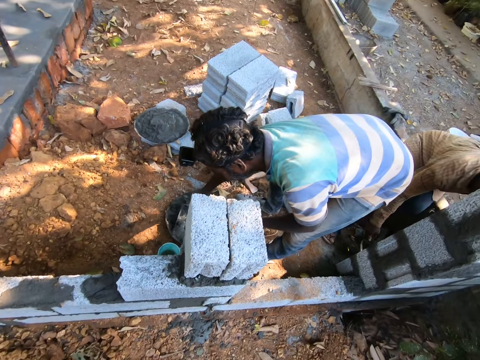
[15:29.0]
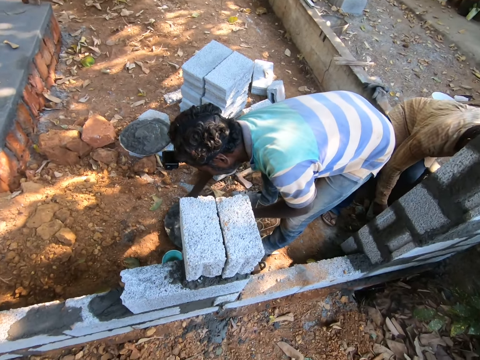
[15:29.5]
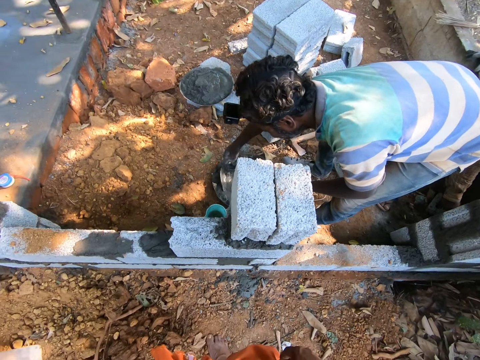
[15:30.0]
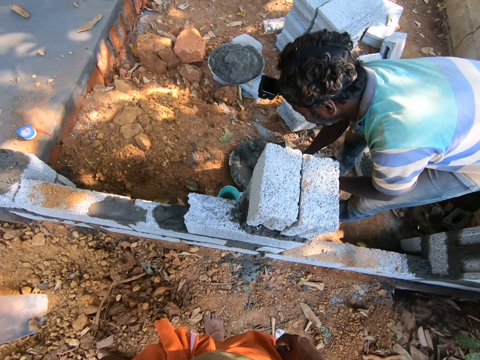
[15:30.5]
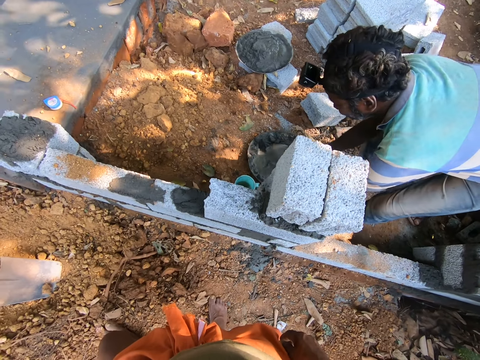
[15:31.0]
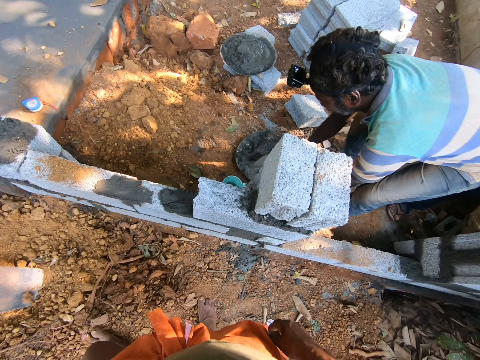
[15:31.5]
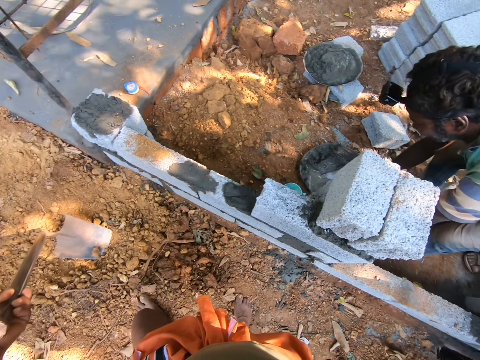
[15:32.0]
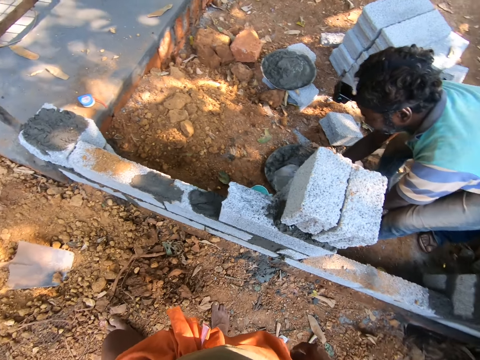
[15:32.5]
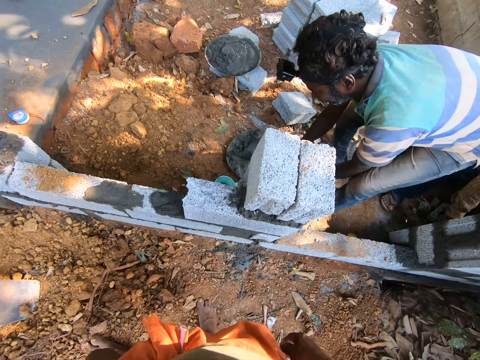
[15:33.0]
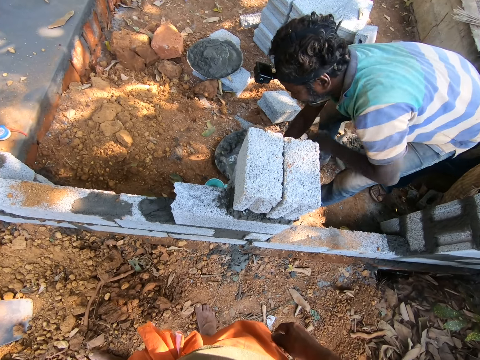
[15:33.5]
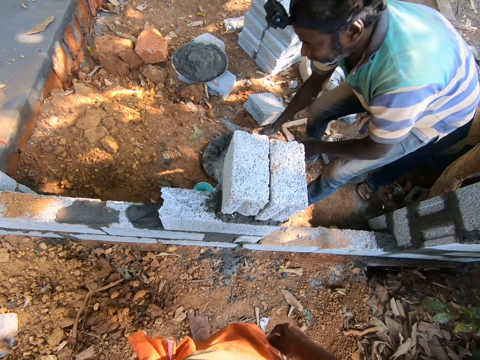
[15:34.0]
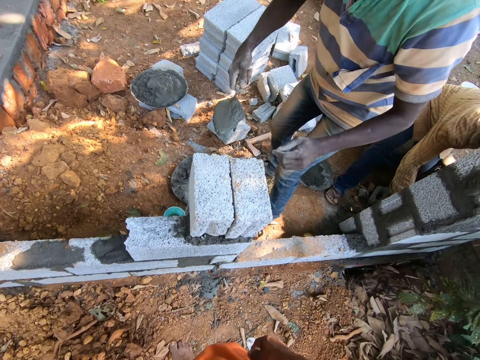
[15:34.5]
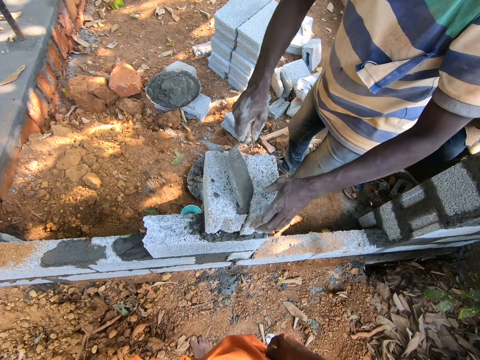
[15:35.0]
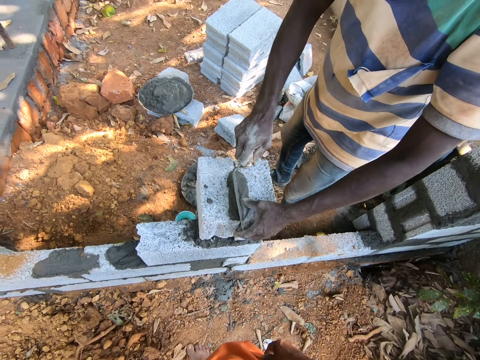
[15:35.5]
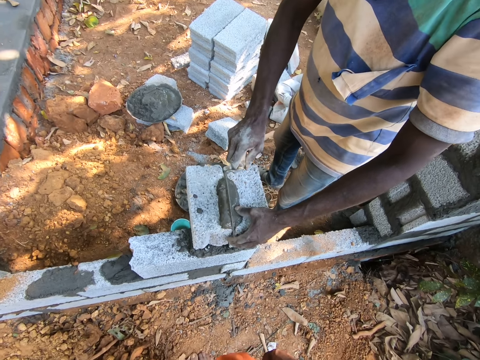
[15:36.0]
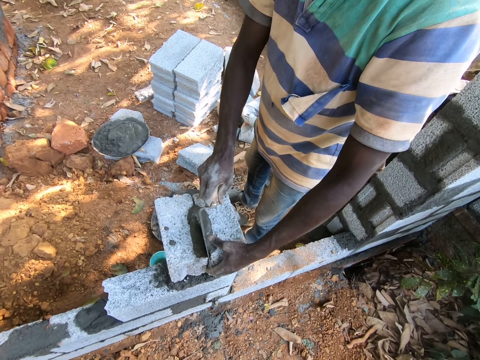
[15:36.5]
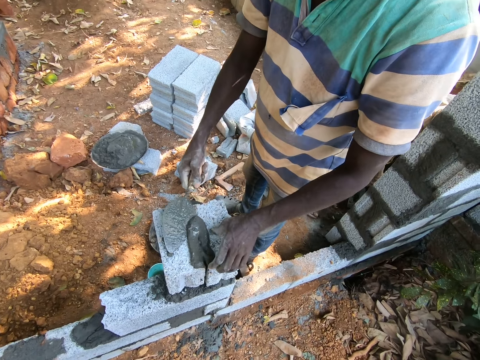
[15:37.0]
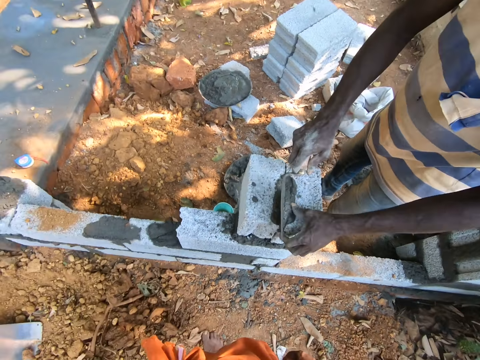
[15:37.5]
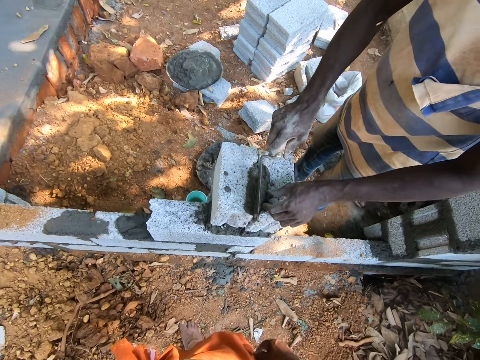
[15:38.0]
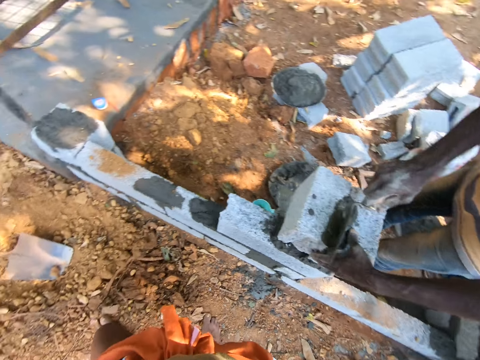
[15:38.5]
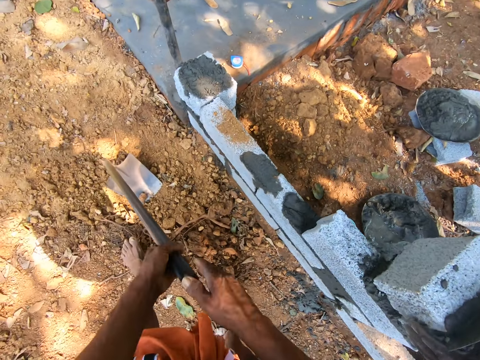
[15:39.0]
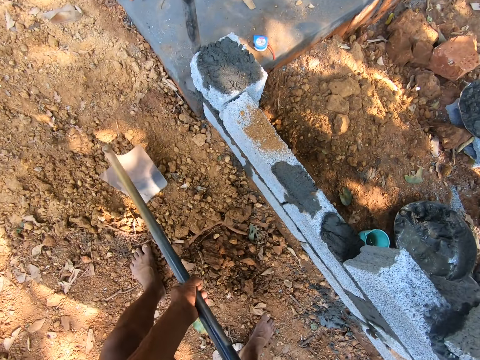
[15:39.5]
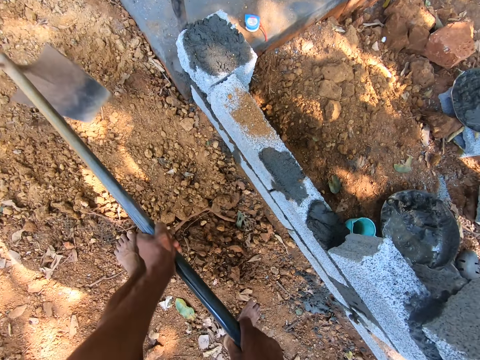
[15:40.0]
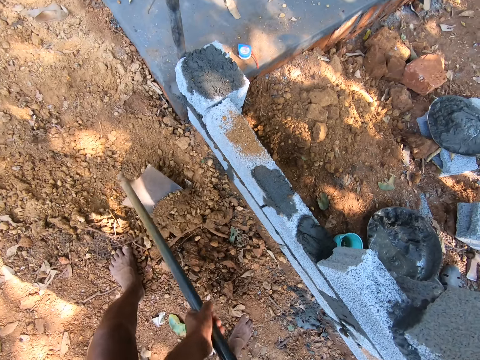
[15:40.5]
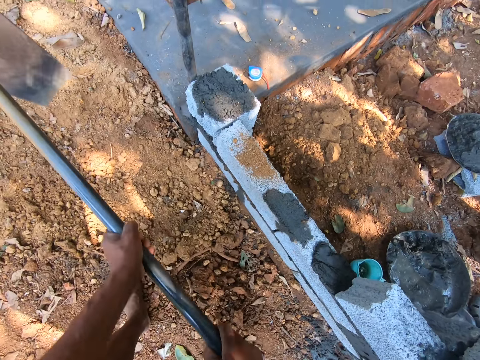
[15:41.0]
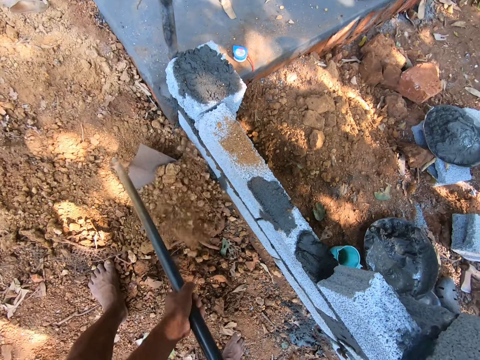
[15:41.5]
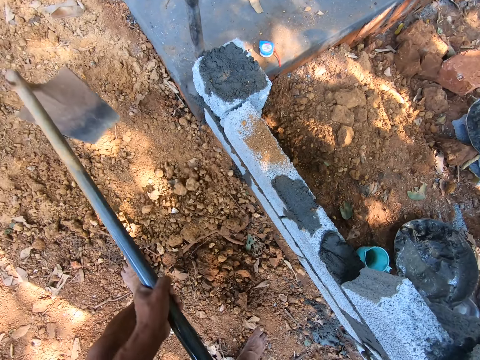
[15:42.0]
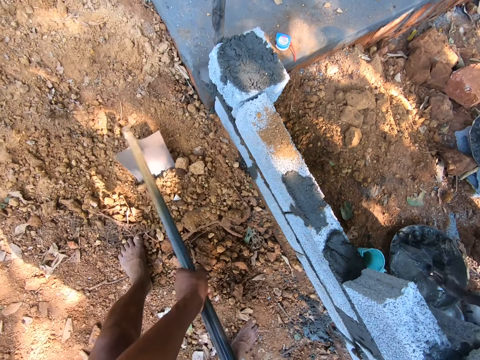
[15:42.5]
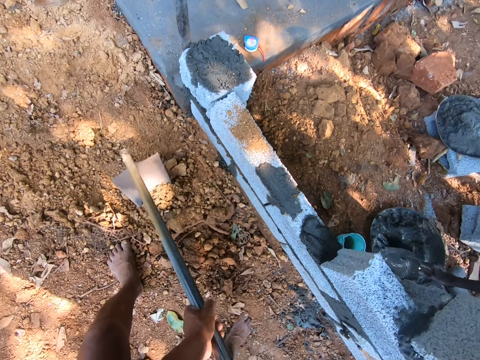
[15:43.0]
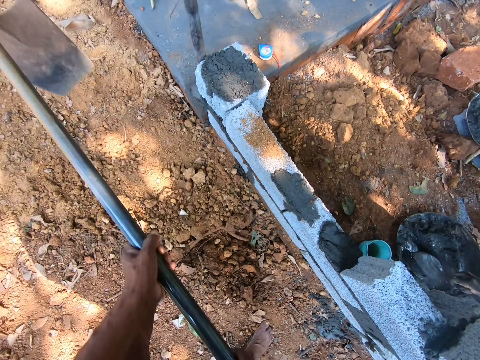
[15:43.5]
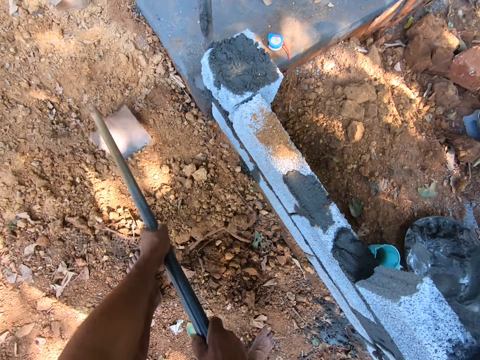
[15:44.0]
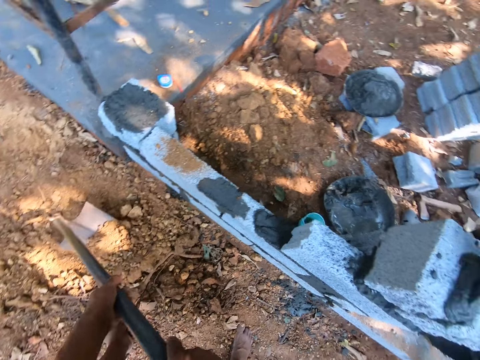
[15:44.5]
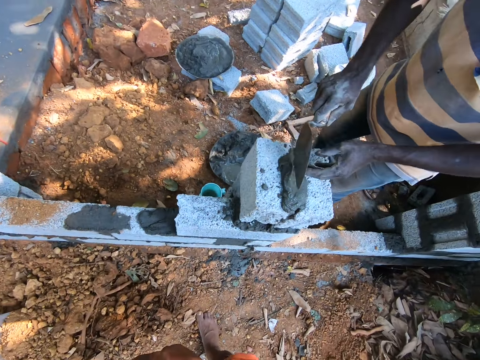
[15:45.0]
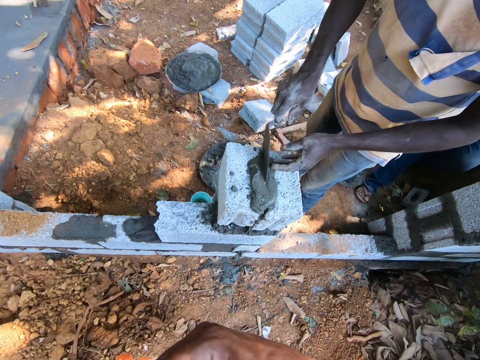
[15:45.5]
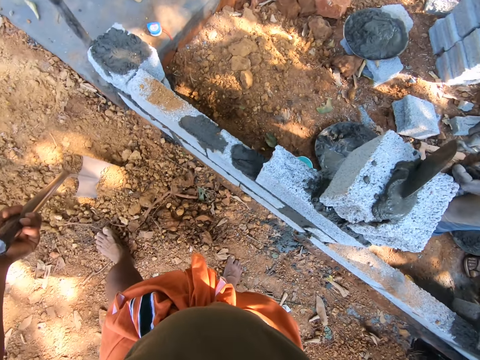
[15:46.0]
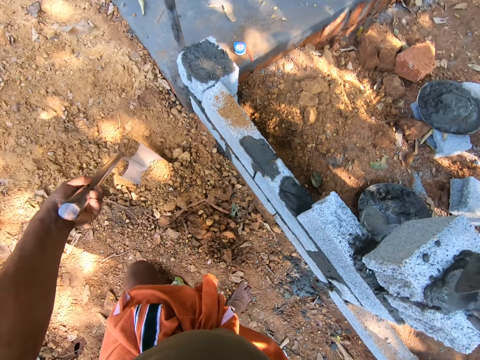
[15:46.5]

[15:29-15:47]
The man scoops mortar from the pan with the trowel in his right hand. The camera wearer pours mortar from the trowel in his right hand on the brick on the fence. He places his left hand on the brick on the fence. He digs the ground with the hoe in his hands. The man mixes mortar in the pan with the trowel in his right hand. The camera wearer converses with the man. The man scoops mortar from the pan with the trowel in his right hand. The camera wearer scoops sand from the ground with the hoe in his hands.

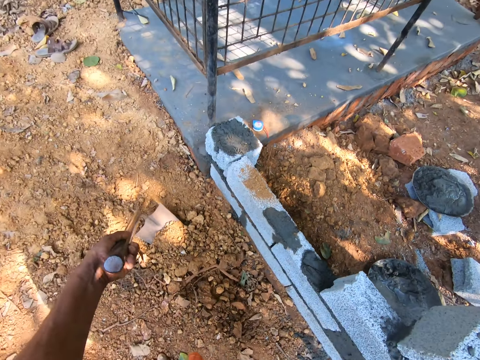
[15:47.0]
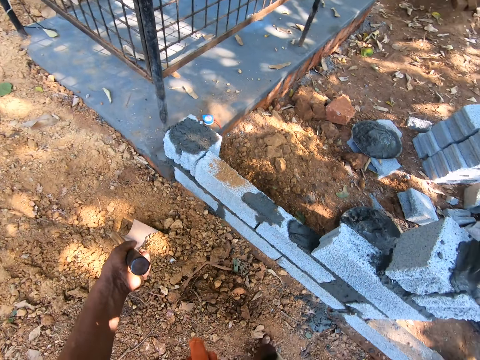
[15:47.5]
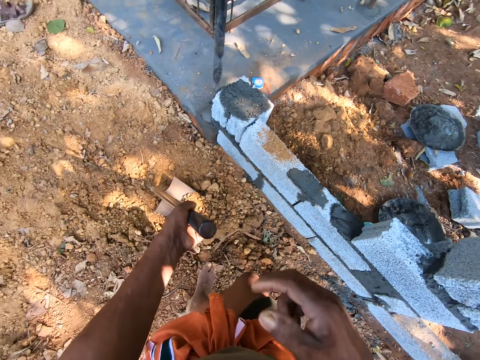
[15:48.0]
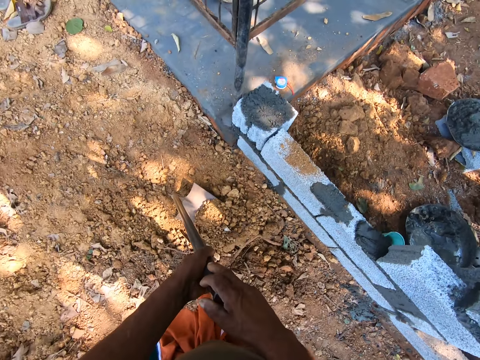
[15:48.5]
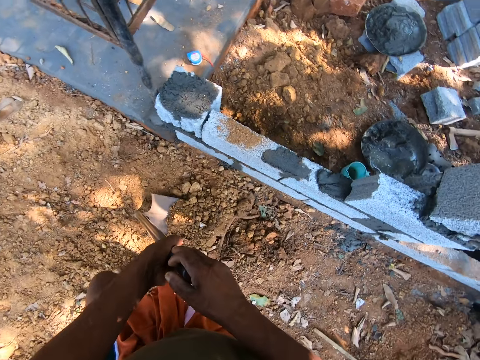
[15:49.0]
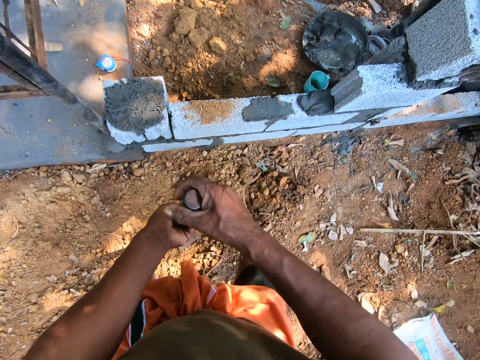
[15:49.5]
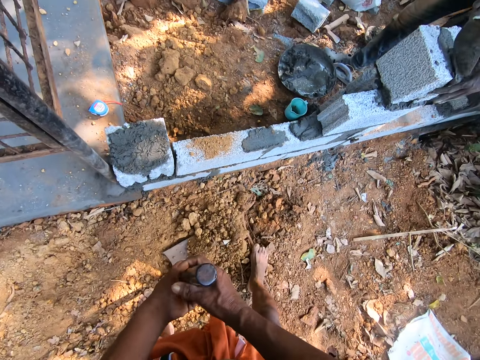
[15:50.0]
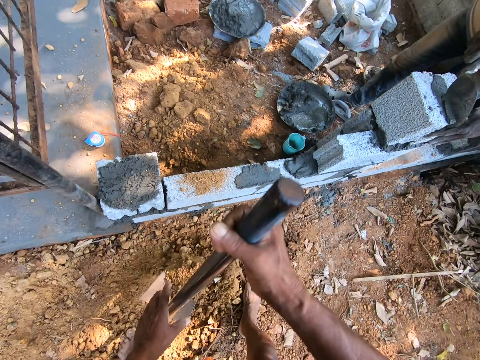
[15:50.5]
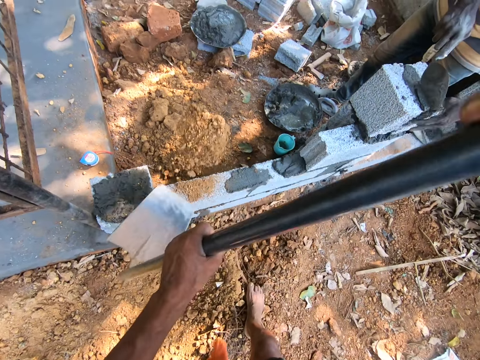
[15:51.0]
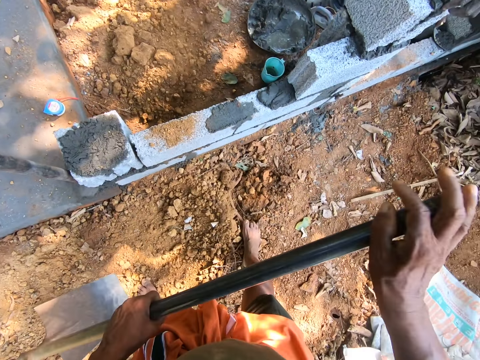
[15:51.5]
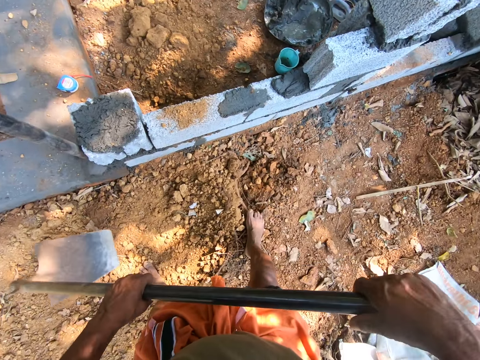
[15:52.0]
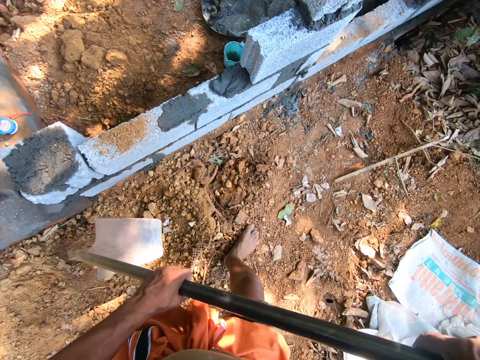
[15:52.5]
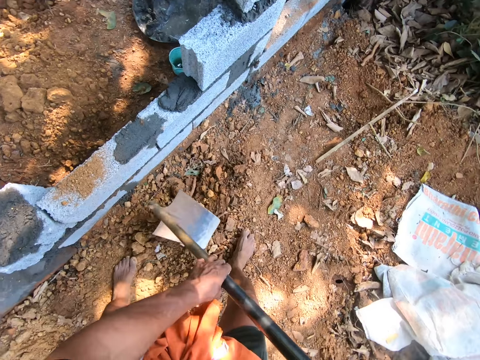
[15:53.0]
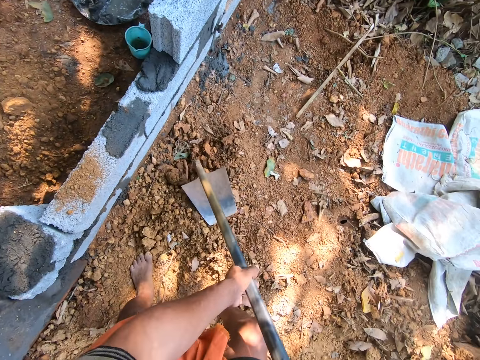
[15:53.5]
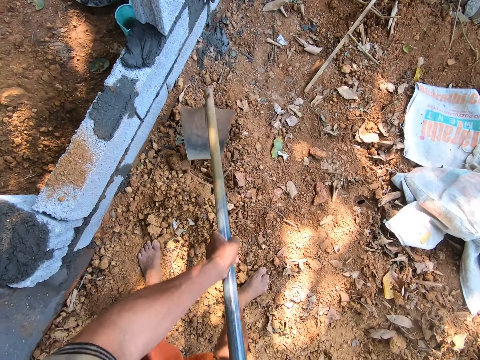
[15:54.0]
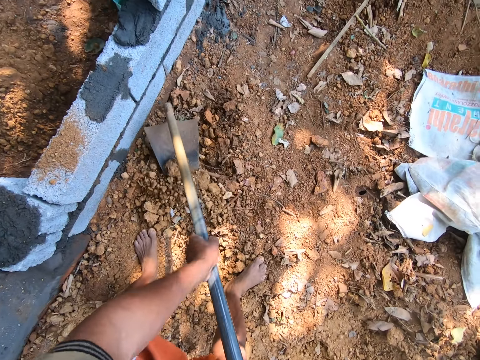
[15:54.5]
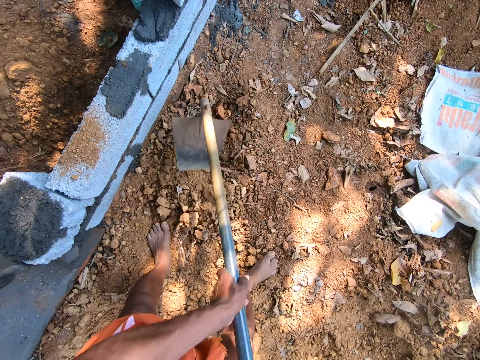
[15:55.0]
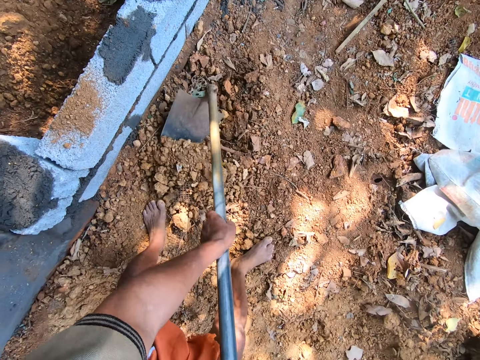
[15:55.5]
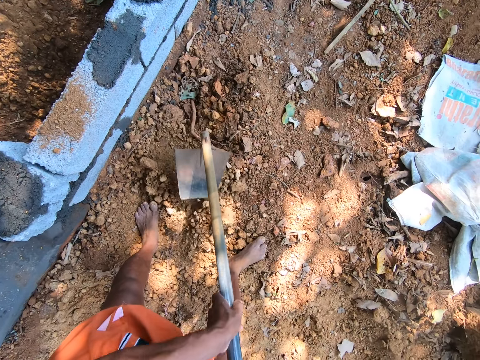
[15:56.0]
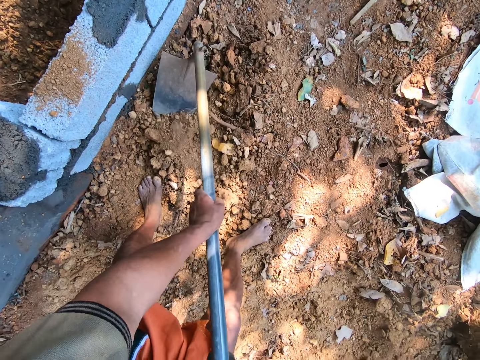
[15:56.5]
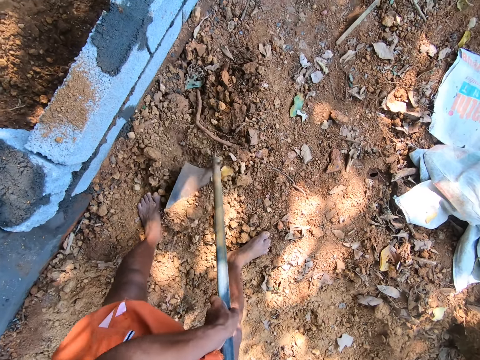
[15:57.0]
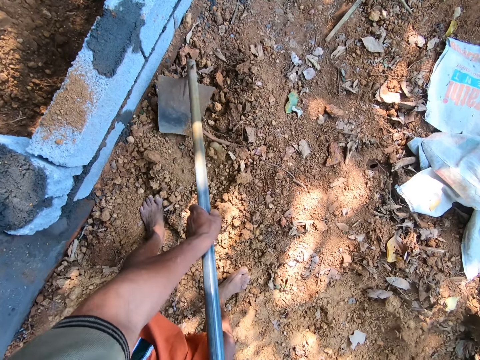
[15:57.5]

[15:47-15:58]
The camera wearer holds the hoe with his hands. He throws sand from the hoe in his hands on the construction ground. He scoops sand from the ground with the hoe in his hands.
